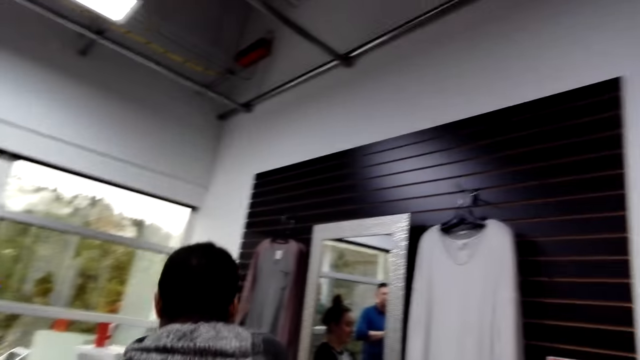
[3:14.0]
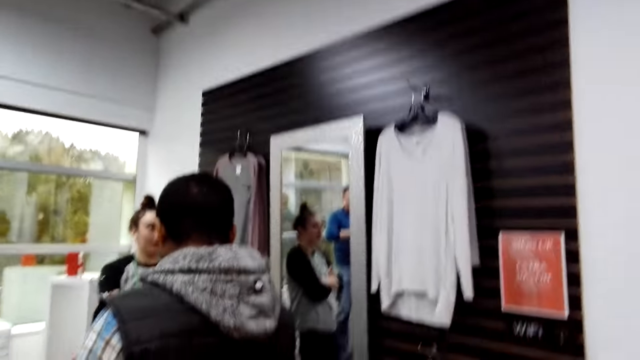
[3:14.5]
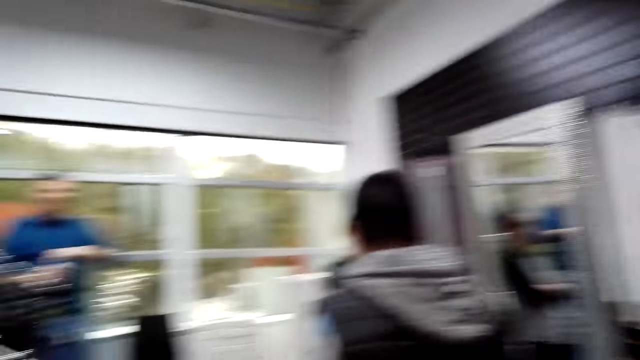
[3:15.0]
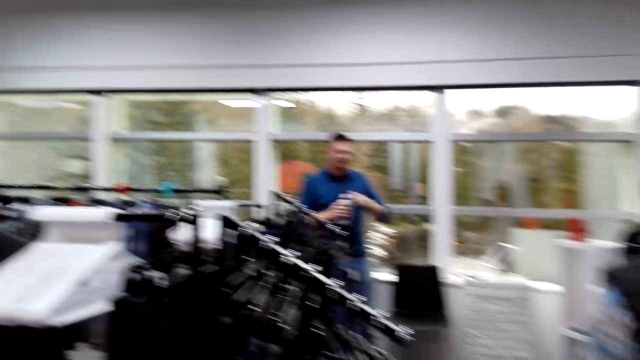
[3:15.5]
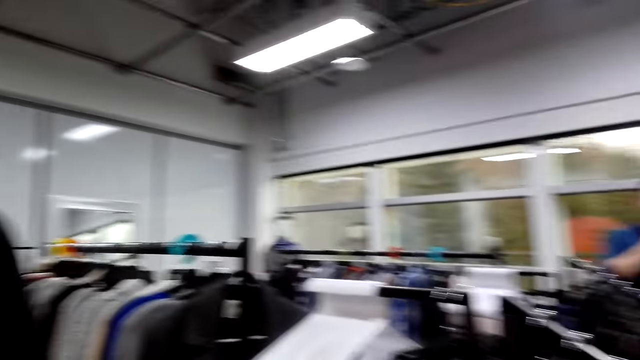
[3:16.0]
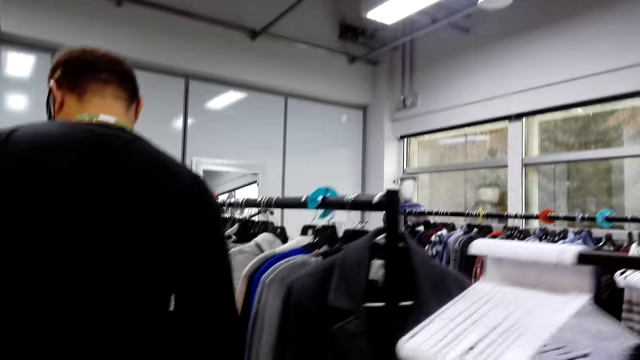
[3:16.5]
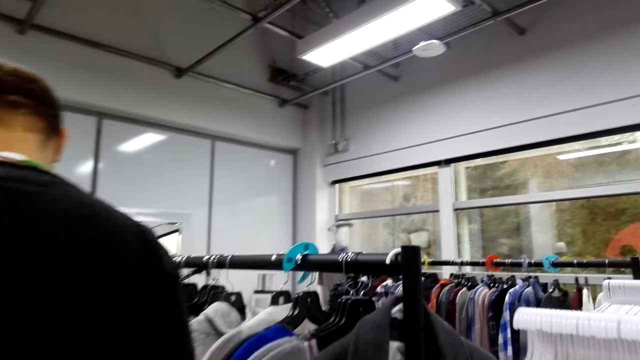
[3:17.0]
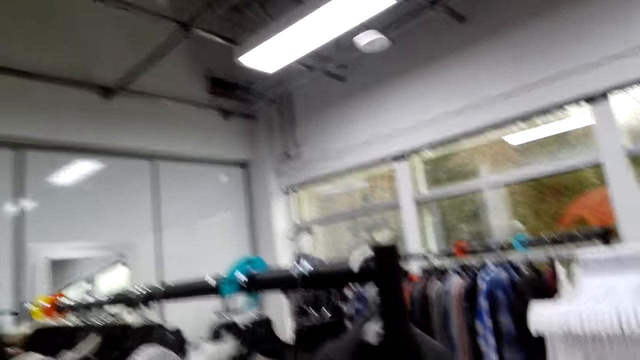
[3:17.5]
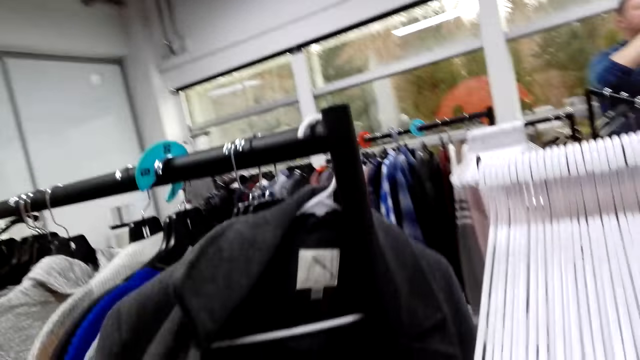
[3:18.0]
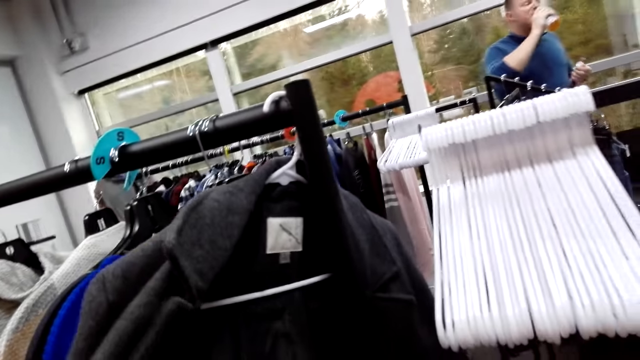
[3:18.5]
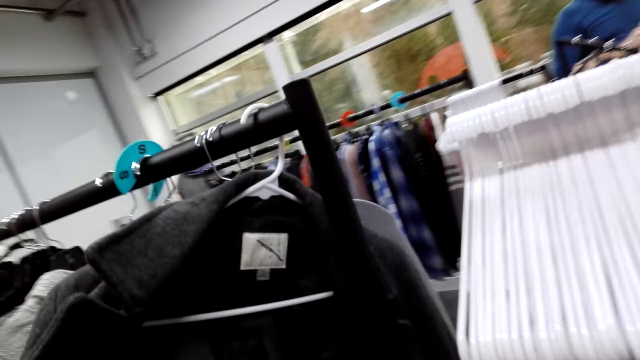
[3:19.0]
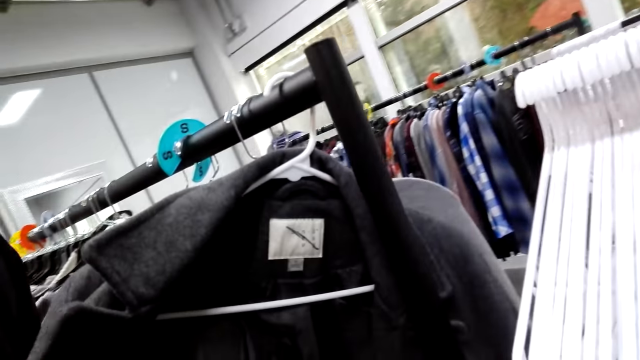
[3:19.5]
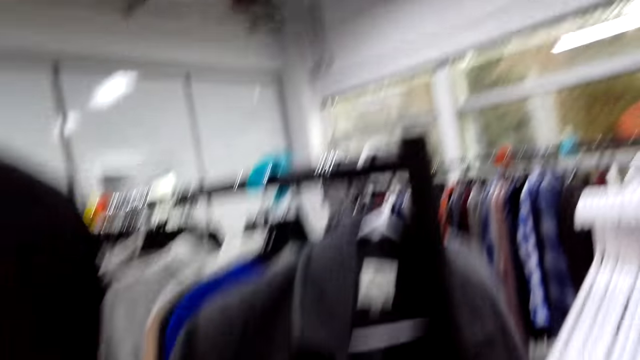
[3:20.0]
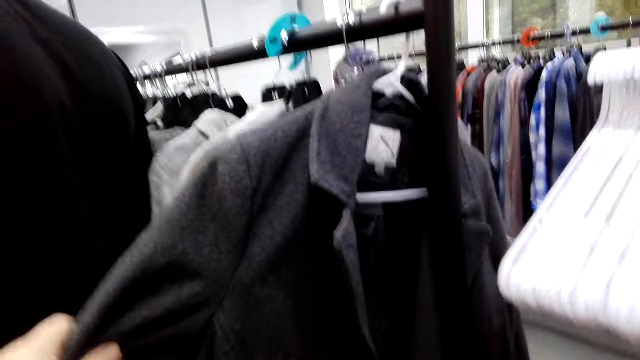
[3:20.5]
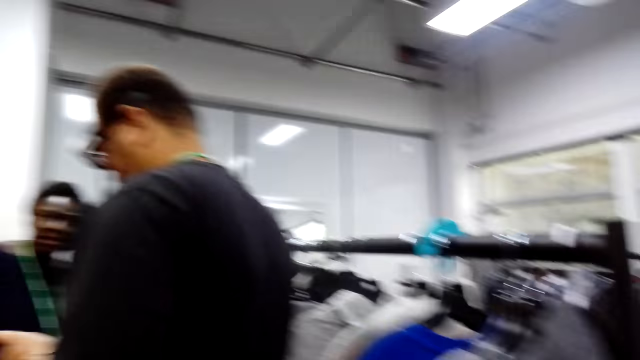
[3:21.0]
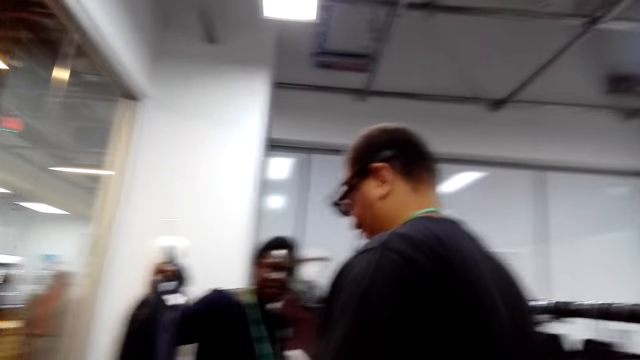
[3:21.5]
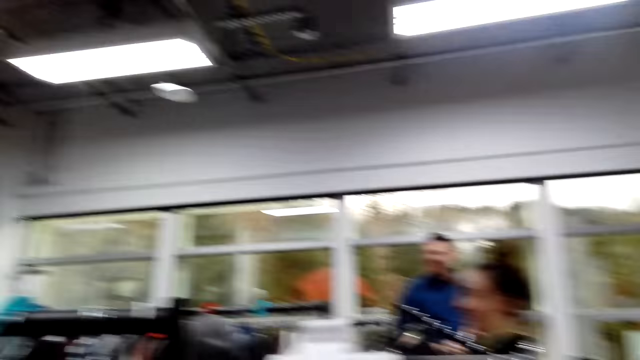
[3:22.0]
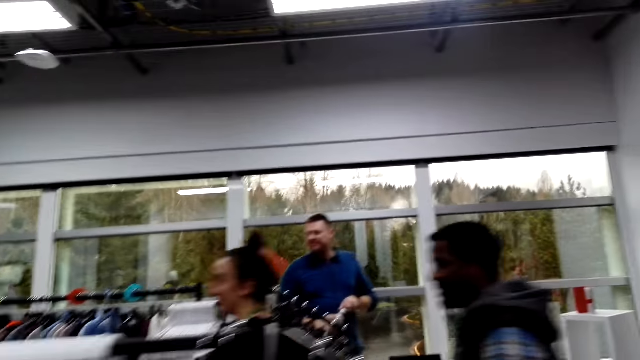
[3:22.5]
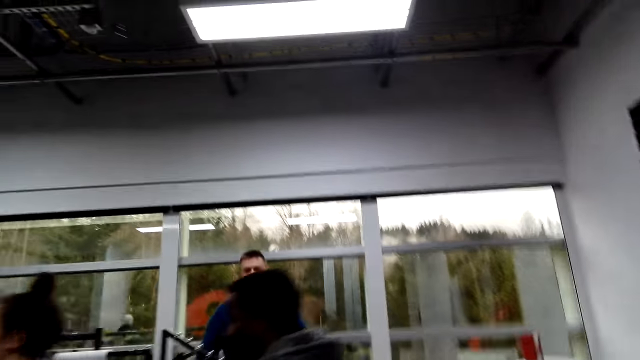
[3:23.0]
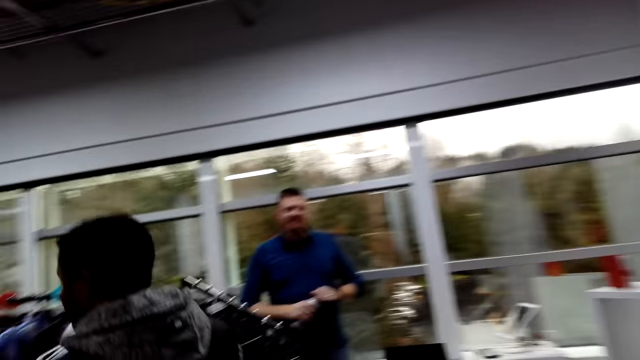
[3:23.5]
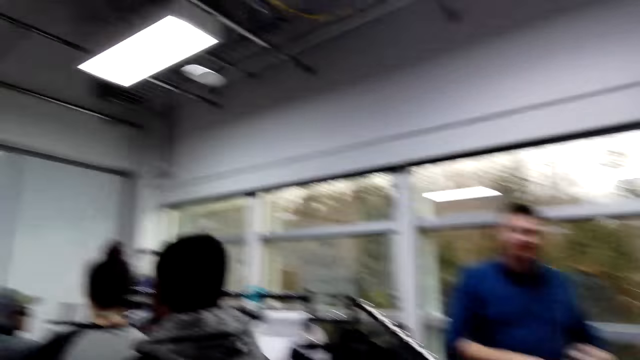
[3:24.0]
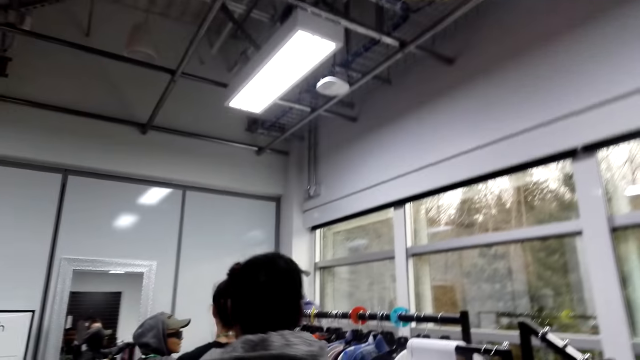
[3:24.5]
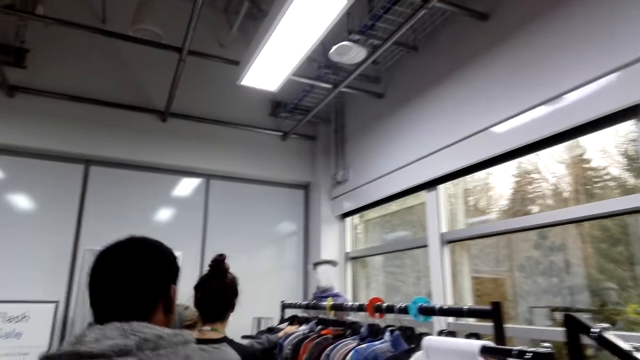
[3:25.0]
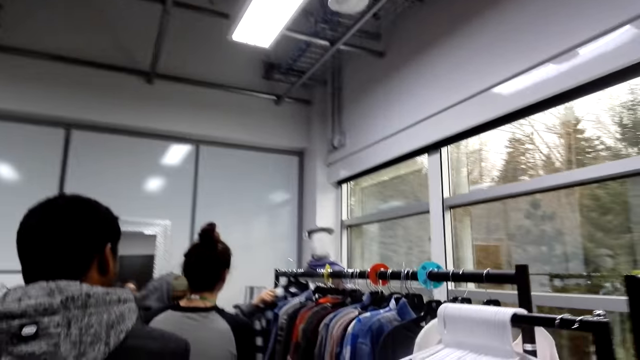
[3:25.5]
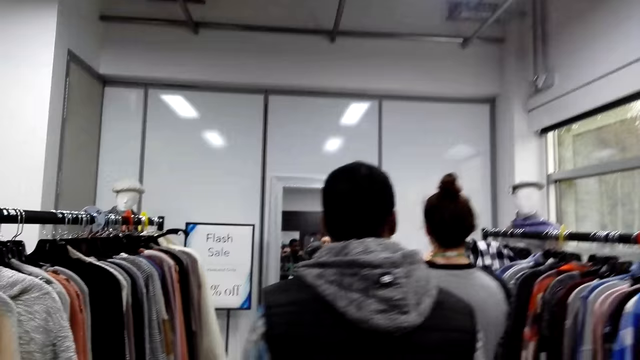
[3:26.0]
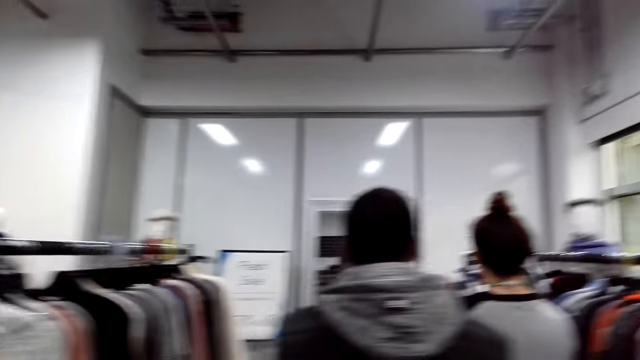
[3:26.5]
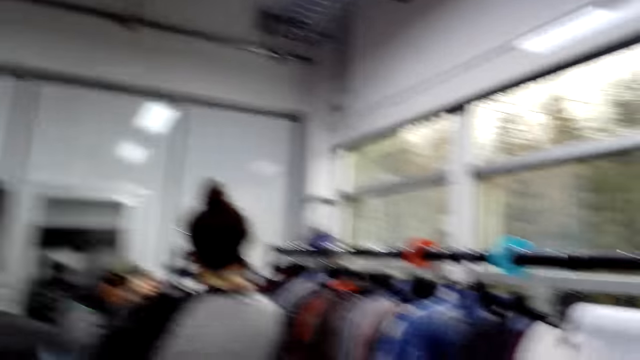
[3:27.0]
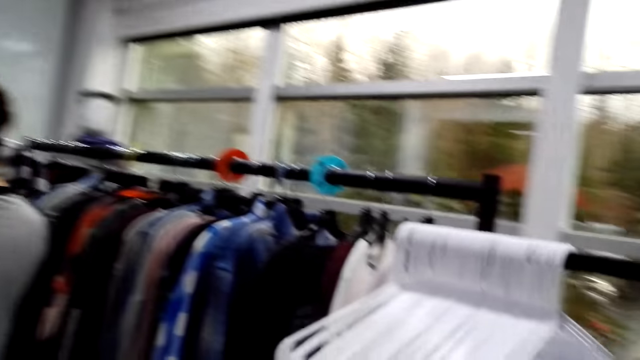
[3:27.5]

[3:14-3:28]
The camera wearer checks the trench coat on the rack. They hold the coat on the hanger. They look round and move around in the store.

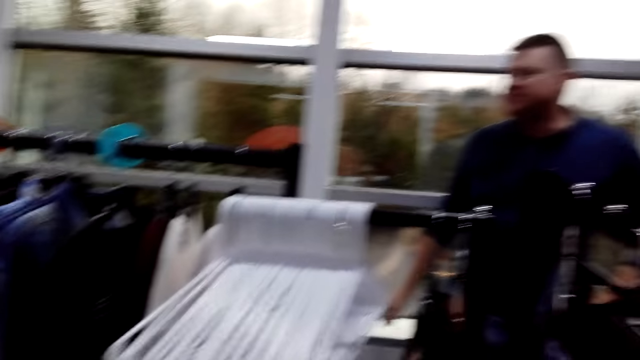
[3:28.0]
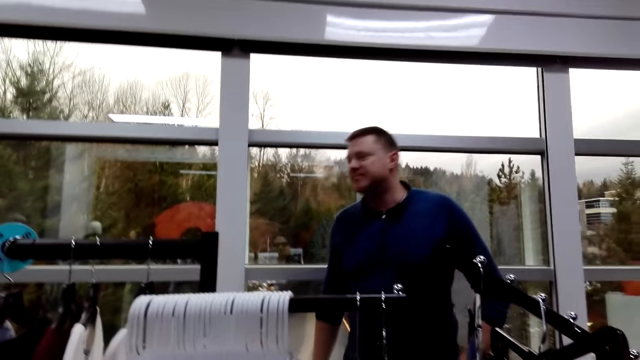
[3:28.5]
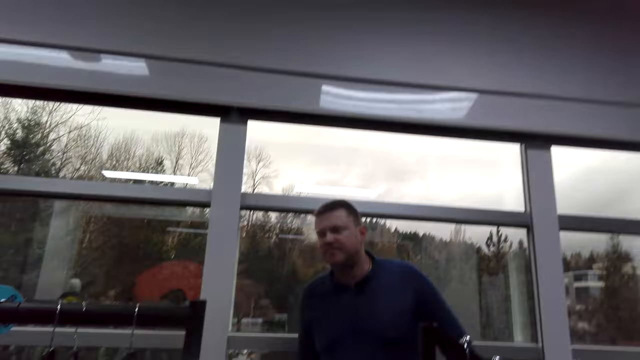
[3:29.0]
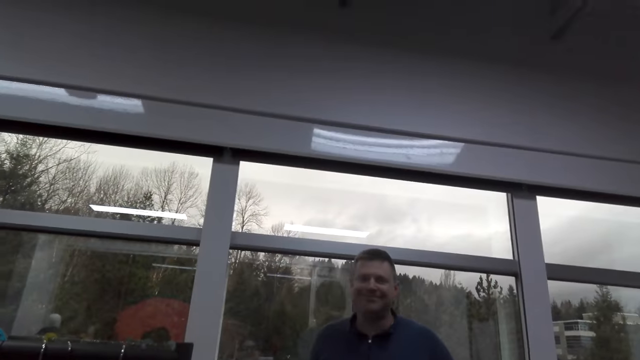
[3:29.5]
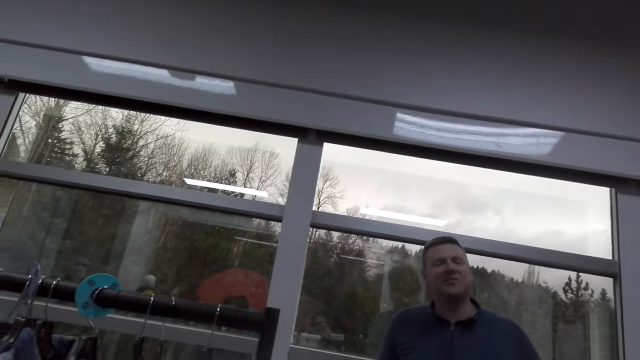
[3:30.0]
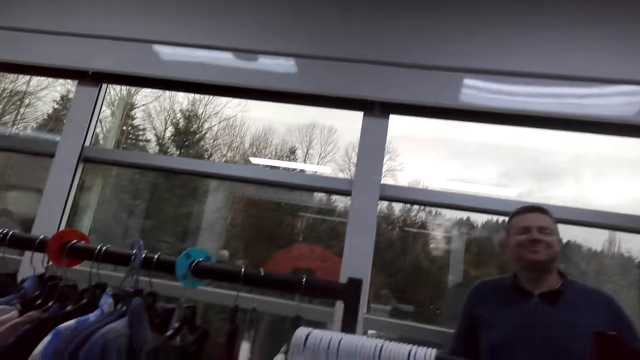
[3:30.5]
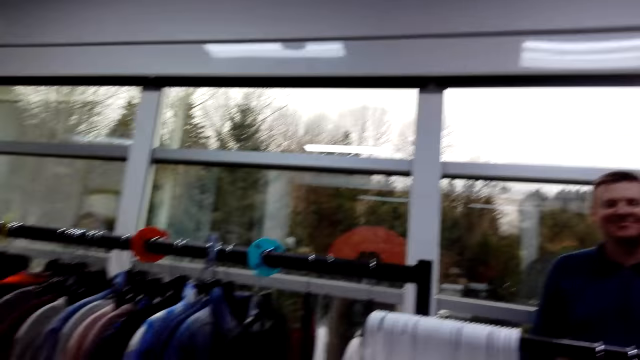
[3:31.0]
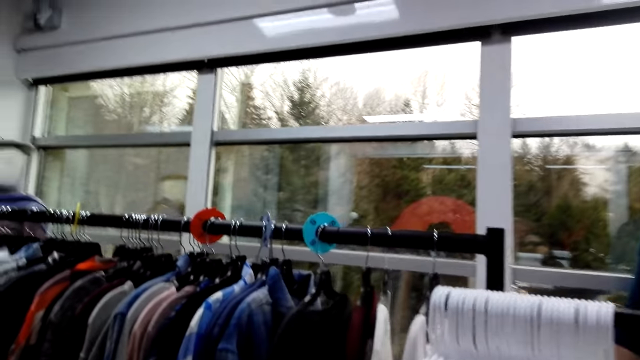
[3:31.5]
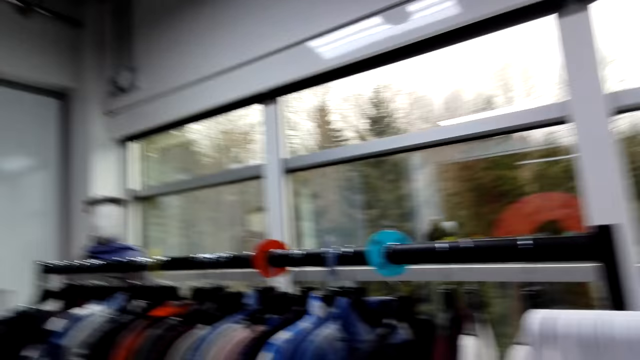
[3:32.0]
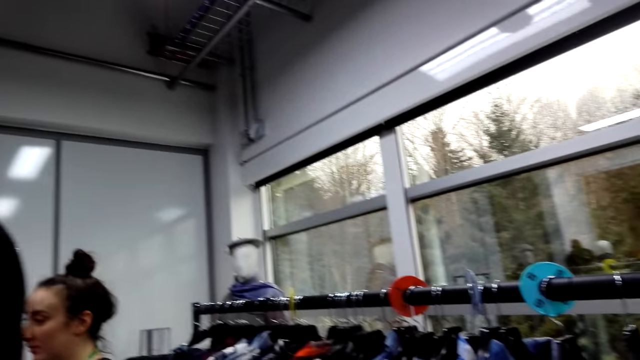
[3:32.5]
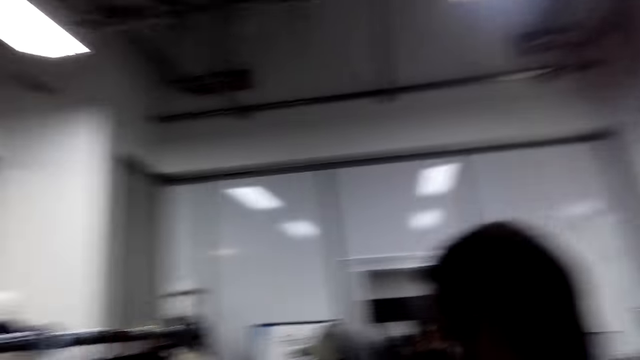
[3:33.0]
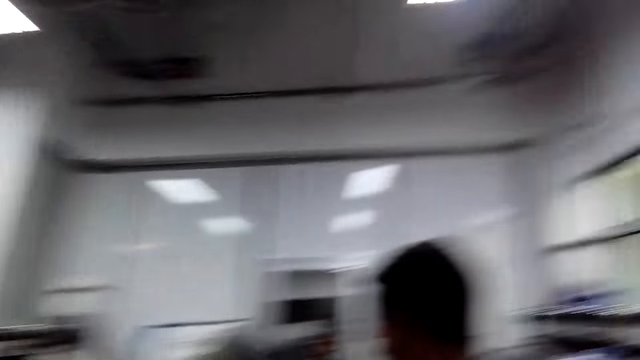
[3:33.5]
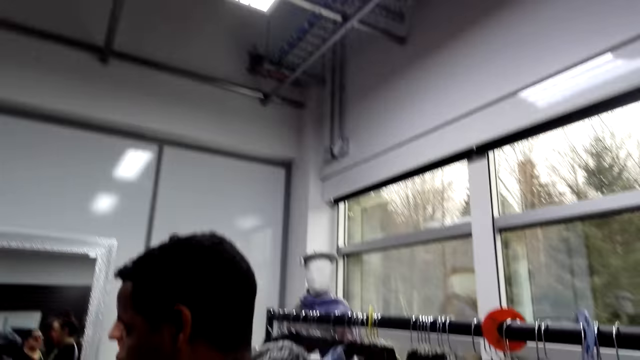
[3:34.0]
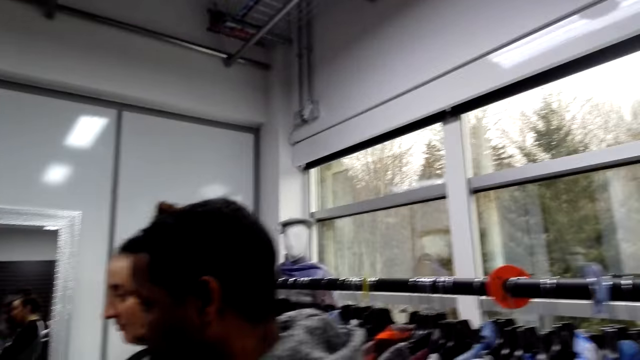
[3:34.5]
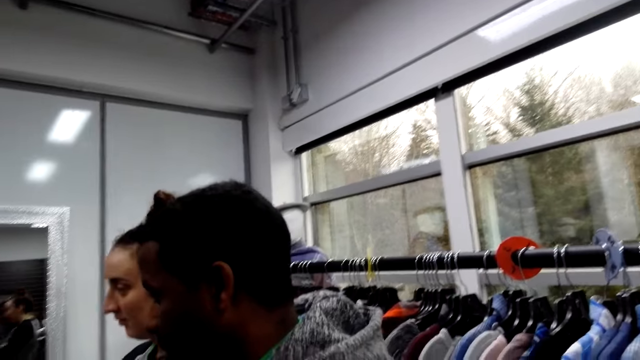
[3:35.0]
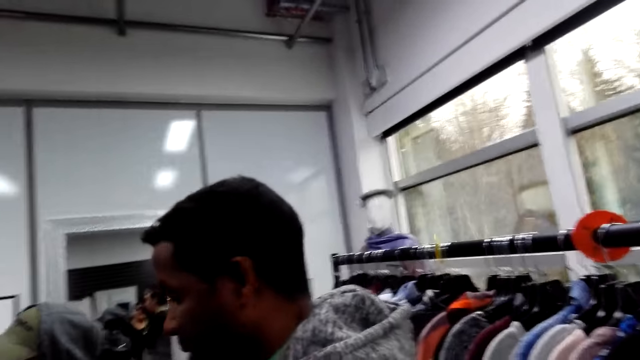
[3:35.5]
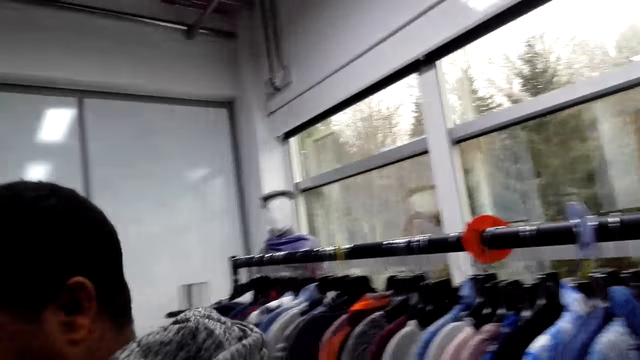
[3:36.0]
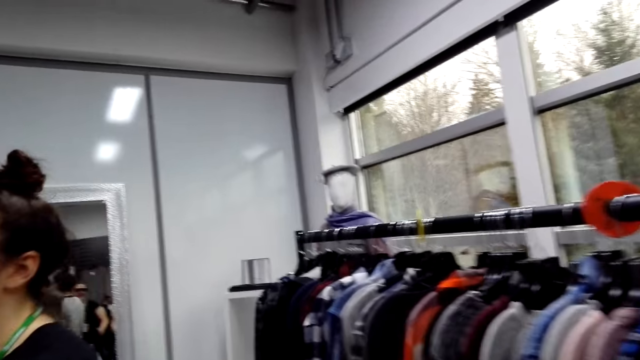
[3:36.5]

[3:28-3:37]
A man greets the camera wearer.
